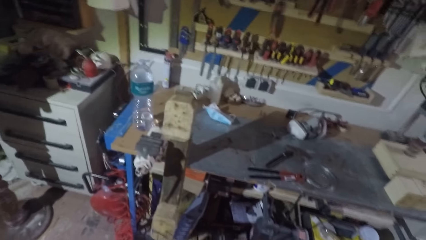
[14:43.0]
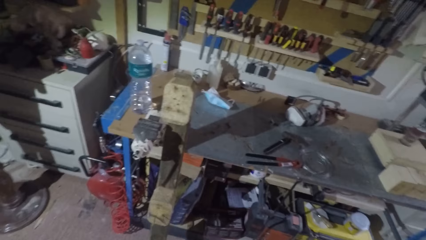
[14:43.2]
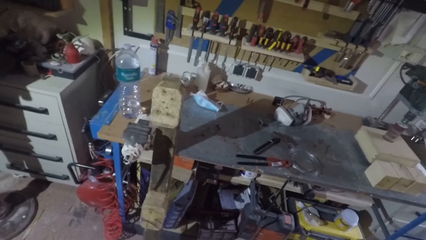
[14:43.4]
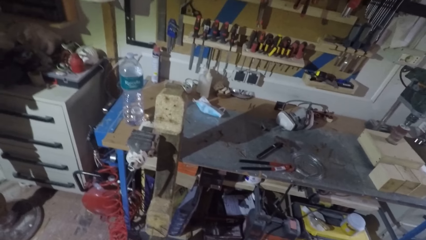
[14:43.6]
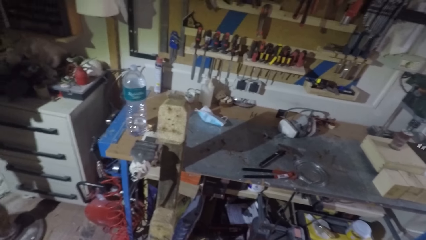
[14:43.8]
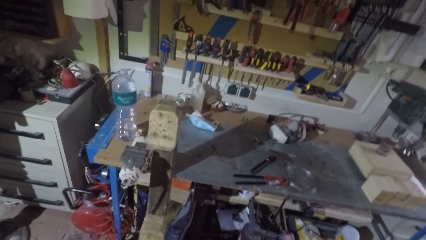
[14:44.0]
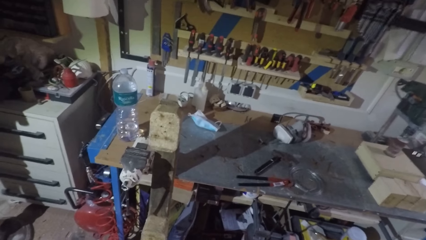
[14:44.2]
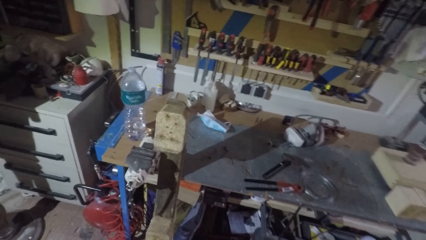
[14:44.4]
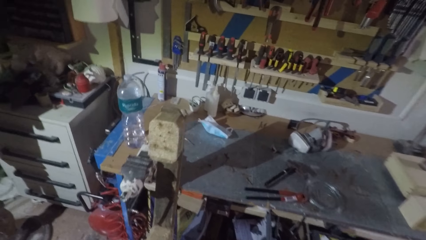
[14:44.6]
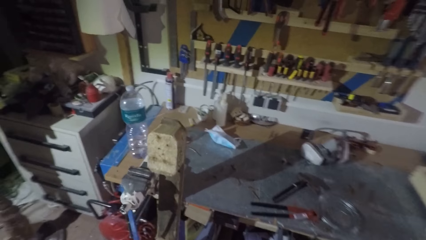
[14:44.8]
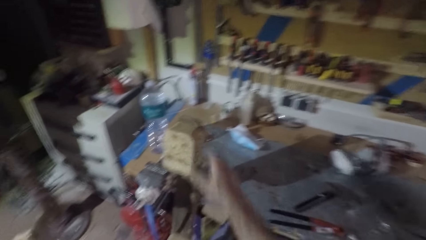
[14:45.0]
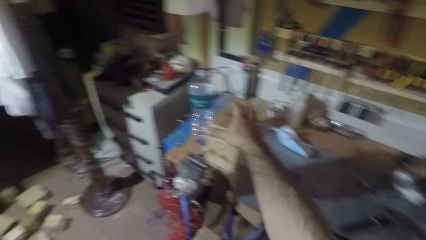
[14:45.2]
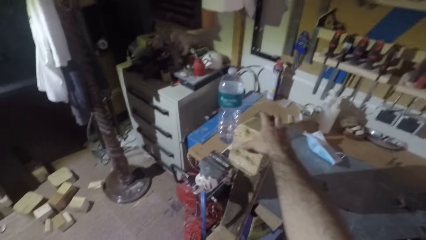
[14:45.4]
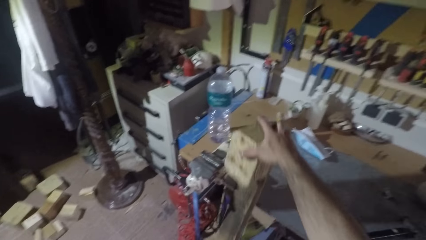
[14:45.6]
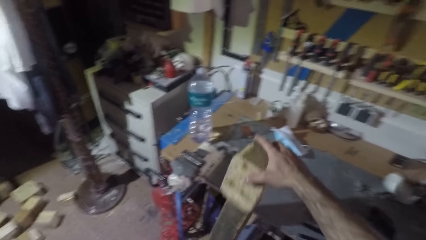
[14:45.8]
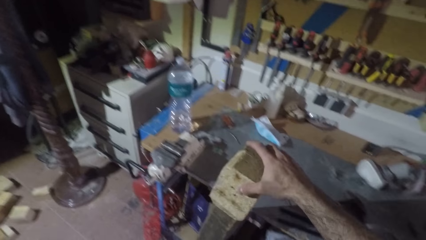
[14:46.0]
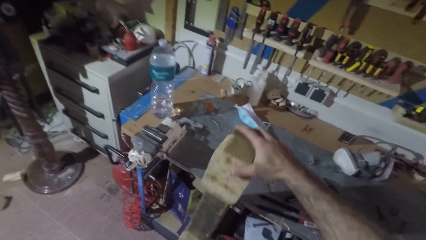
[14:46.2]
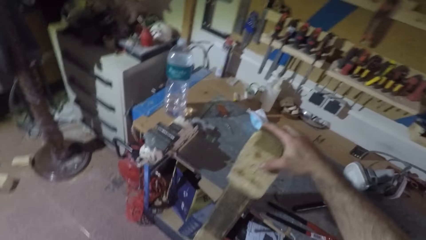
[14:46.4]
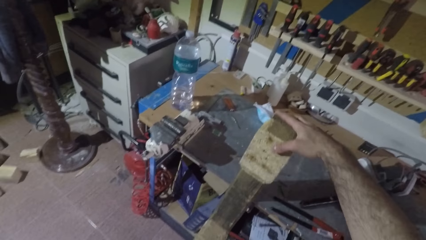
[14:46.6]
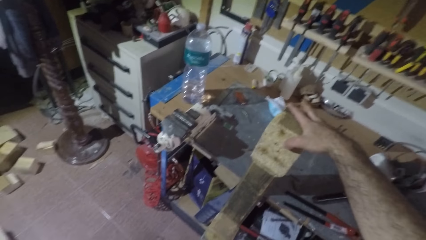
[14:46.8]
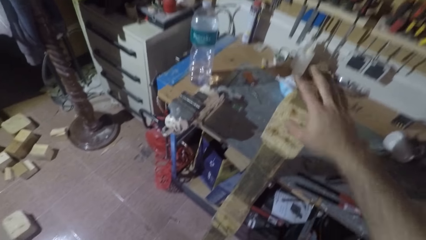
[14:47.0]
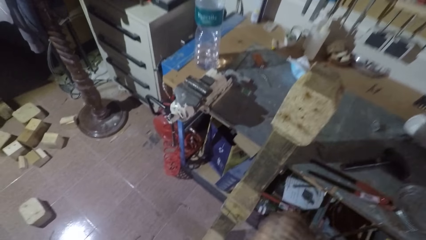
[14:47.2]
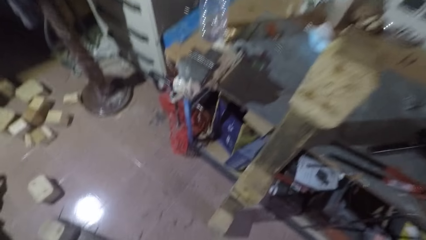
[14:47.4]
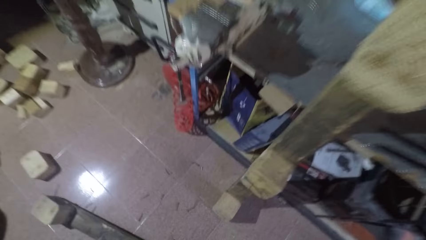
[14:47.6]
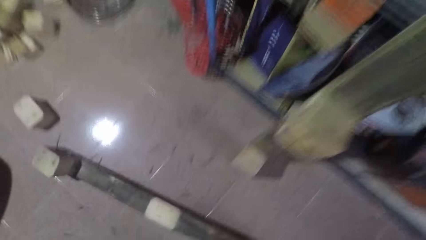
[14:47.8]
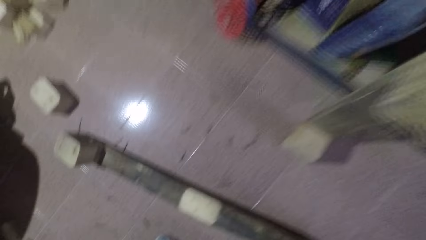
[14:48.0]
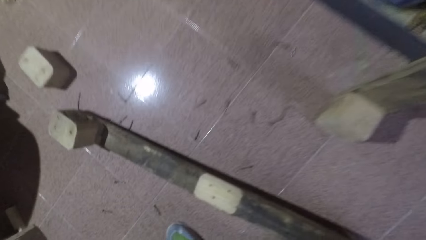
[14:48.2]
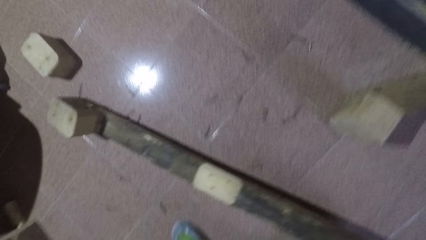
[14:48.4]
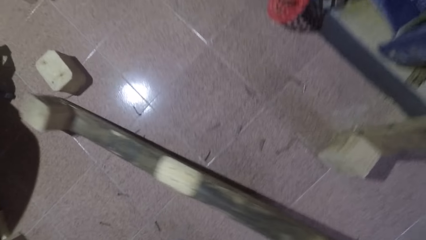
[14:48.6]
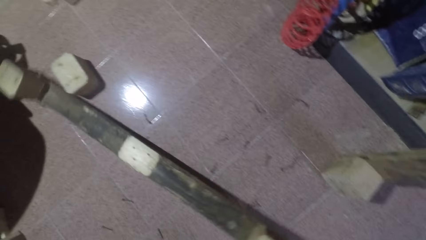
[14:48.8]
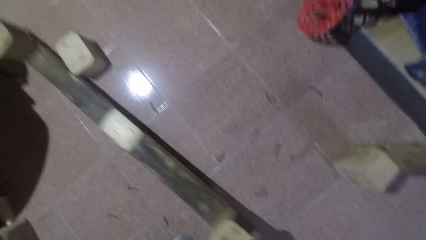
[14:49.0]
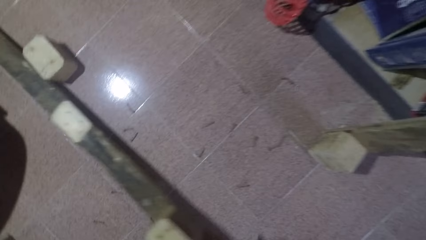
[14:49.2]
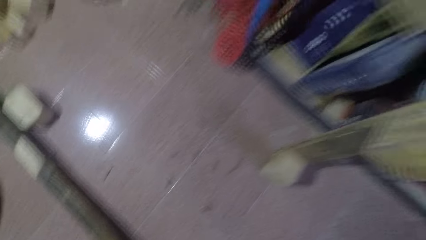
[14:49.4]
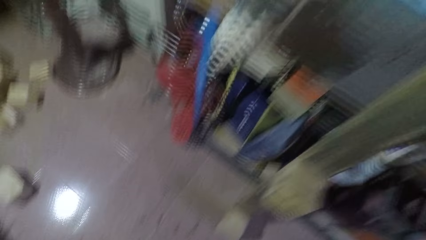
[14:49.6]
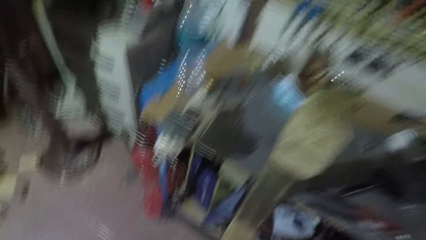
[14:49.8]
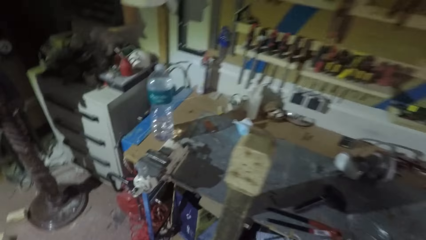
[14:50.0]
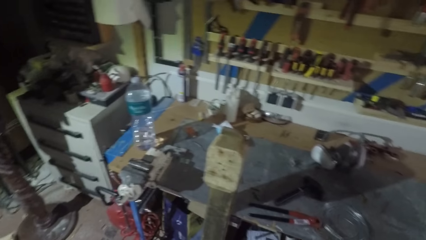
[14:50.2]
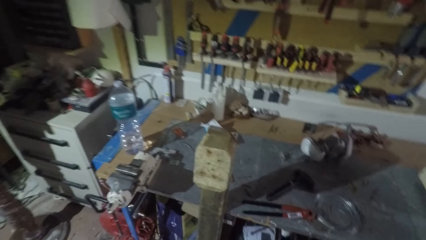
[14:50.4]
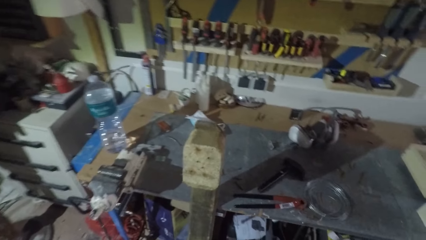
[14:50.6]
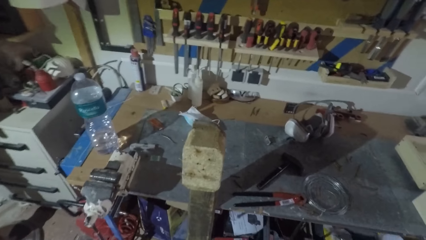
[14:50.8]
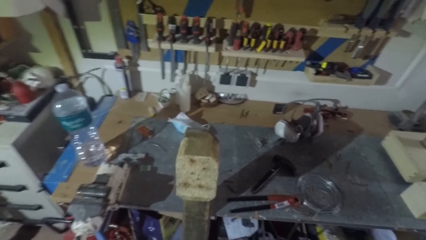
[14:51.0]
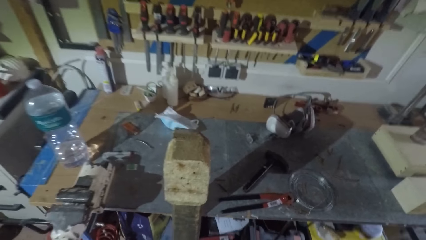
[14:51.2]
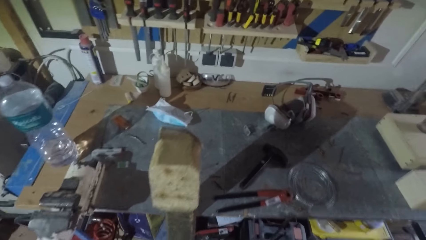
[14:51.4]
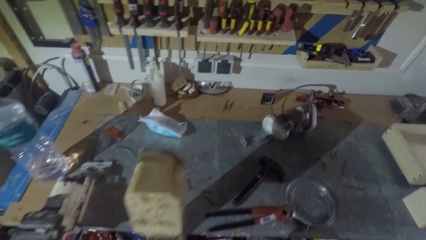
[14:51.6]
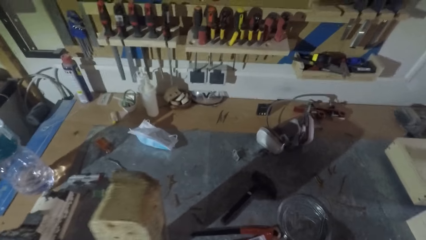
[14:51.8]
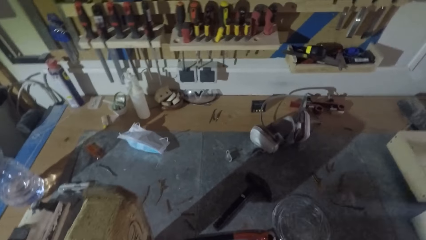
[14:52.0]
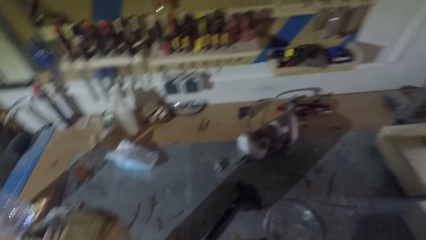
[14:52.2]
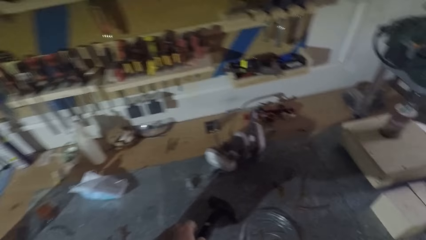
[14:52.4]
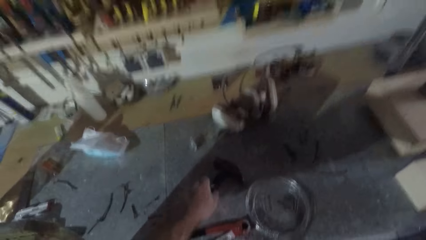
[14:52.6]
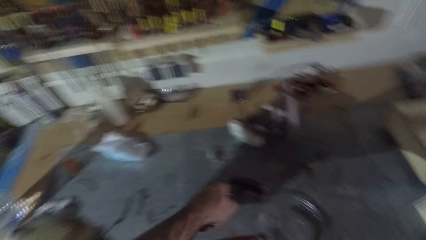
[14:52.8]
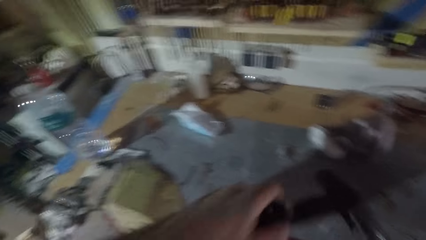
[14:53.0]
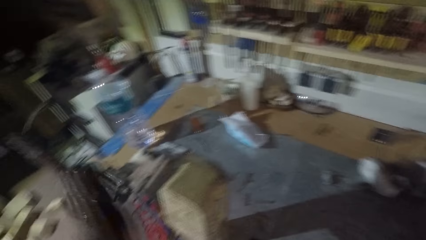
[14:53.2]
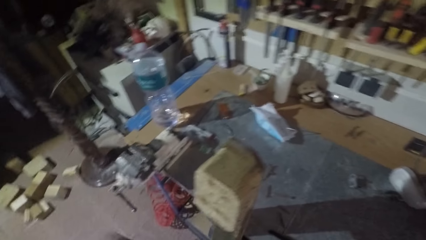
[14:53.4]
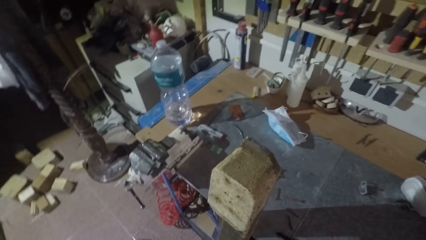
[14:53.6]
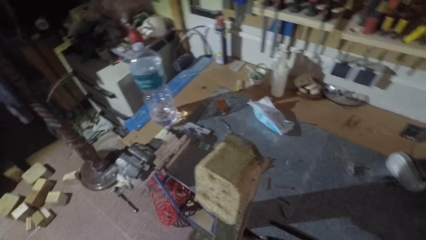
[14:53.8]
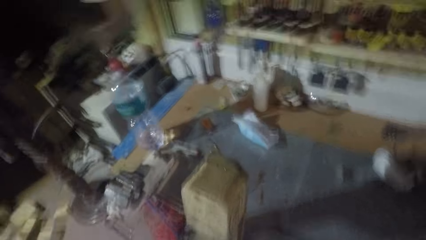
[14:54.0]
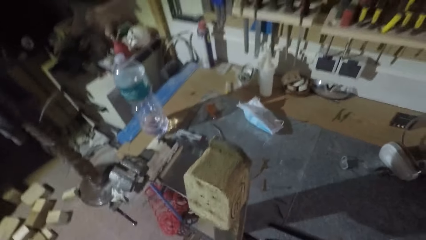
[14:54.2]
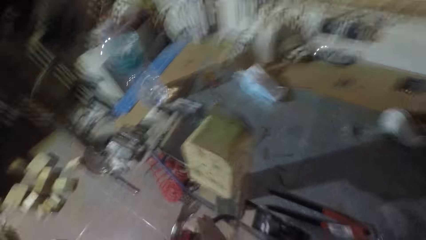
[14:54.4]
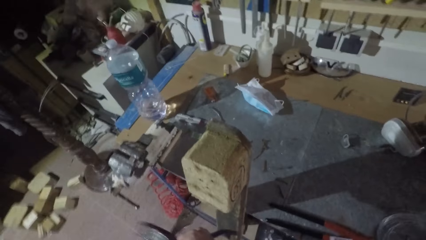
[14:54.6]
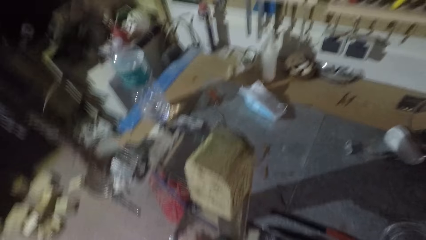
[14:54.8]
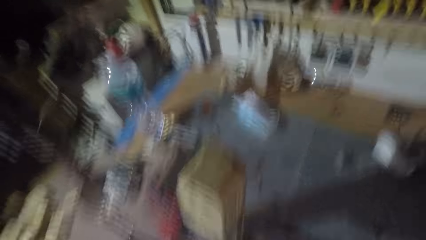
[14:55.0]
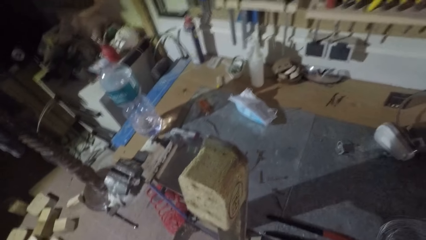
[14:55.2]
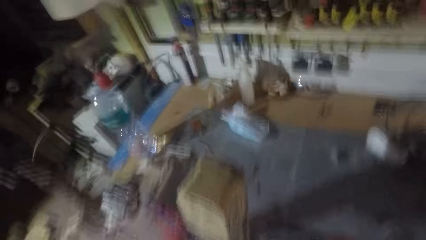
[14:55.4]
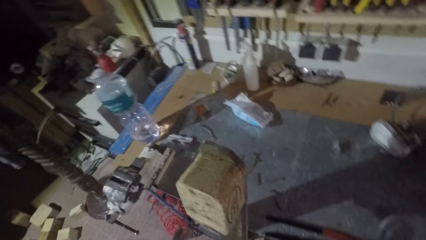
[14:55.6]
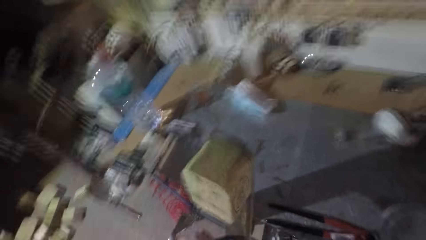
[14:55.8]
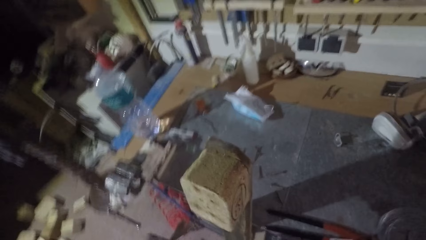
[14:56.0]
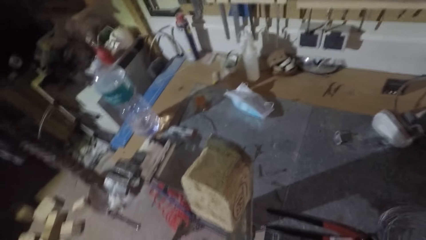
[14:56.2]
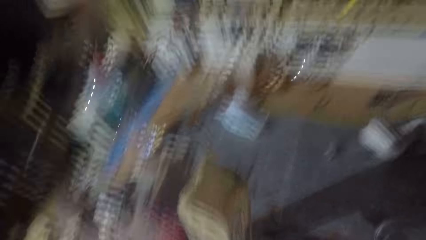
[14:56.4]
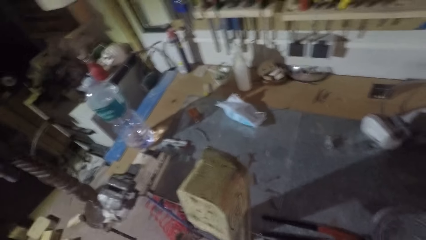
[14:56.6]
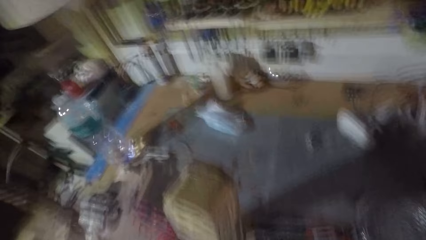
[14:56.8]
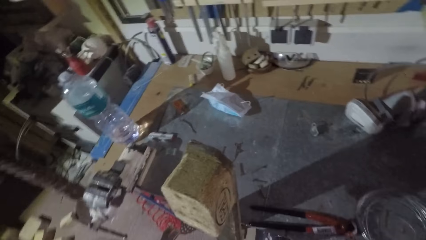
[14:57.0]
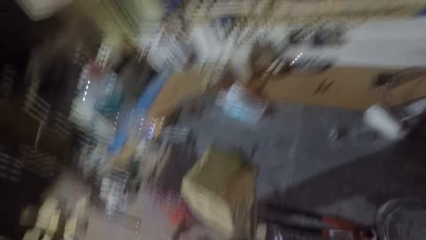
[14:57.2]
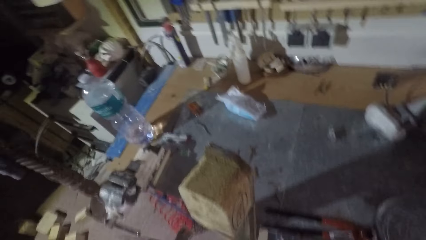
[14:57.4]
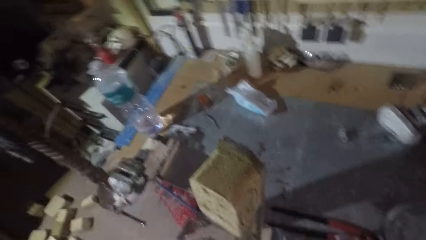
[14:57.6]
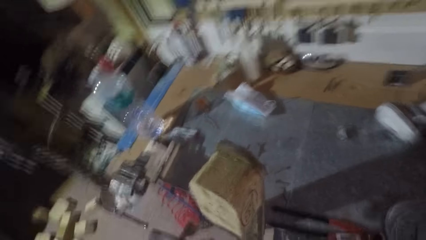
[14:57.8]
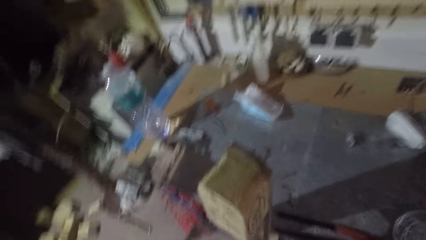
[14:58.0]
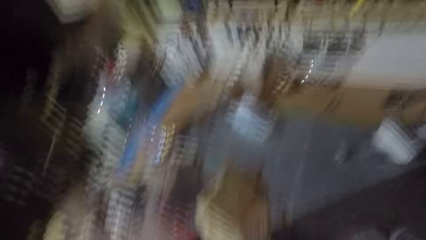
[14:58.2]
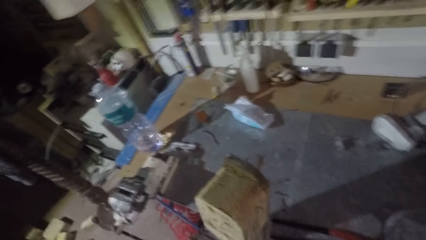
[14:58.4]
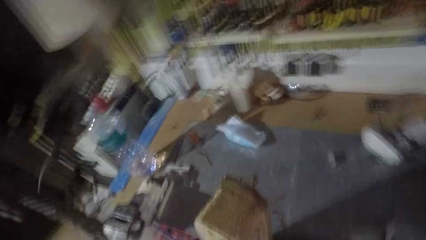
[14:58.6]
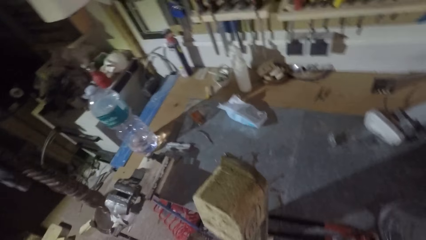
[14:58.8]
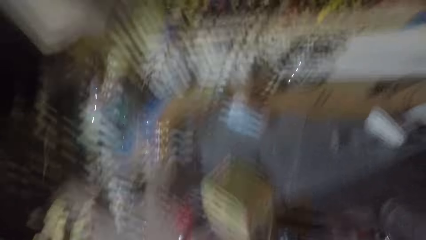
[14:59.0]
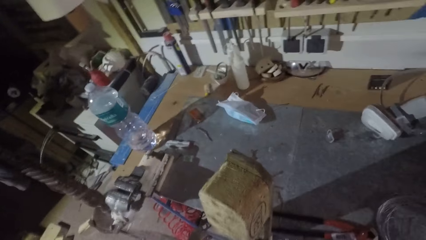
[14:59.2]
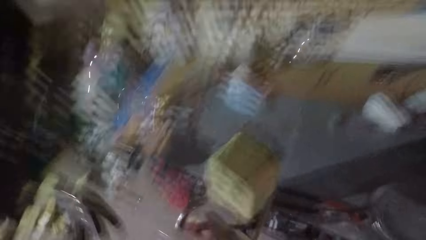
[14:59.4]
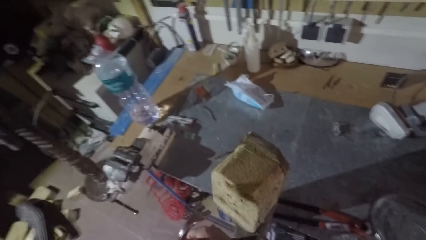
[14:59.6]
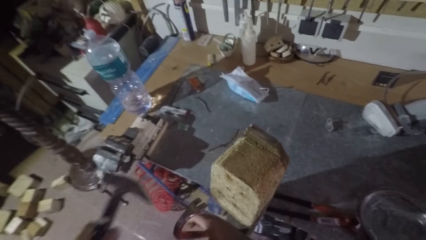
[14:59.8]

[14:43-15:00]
The camera wearer adjusts the rectangular wood with his right hand. He puts the other piece of wood aside. He adjusts another rectangular wood on the floor. He pushes the wood in front. He picks up the hammer from the shelf or table. He hits the wood with the hammer.
